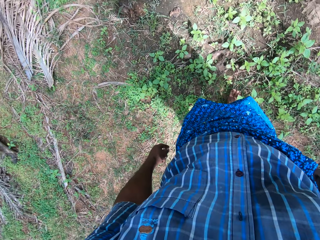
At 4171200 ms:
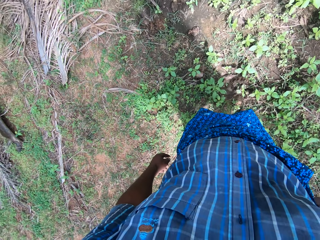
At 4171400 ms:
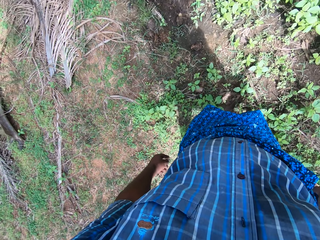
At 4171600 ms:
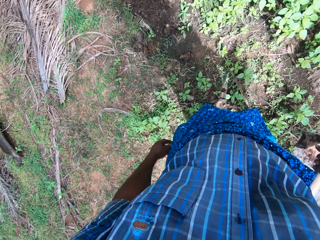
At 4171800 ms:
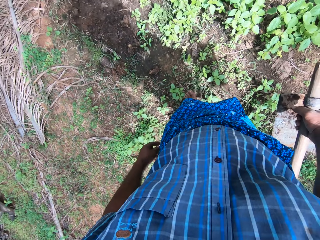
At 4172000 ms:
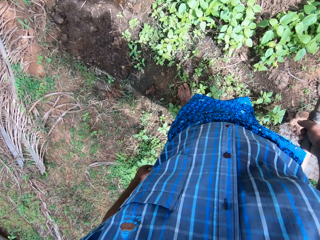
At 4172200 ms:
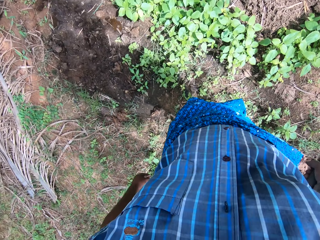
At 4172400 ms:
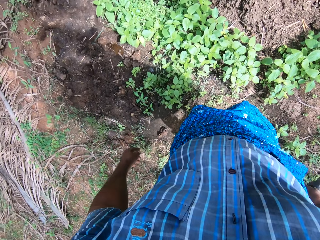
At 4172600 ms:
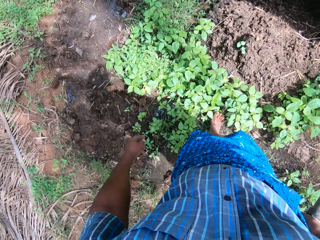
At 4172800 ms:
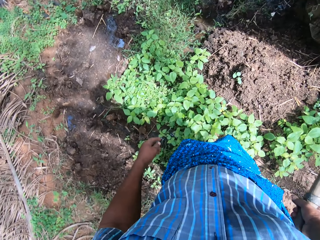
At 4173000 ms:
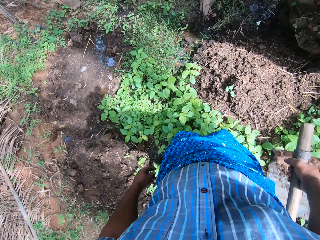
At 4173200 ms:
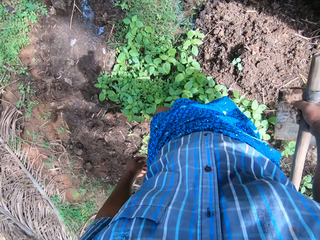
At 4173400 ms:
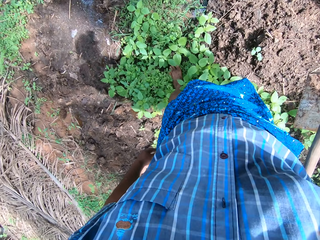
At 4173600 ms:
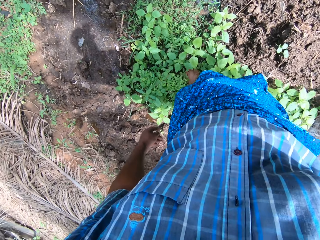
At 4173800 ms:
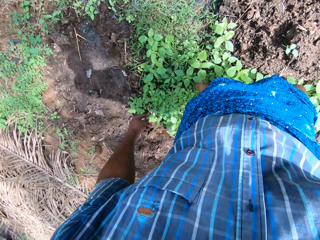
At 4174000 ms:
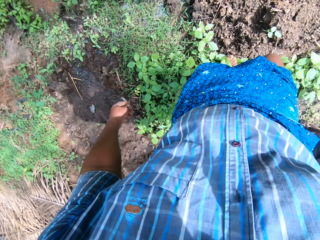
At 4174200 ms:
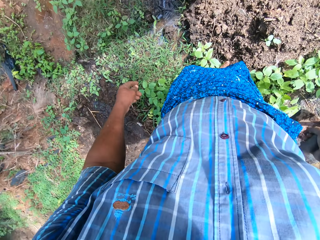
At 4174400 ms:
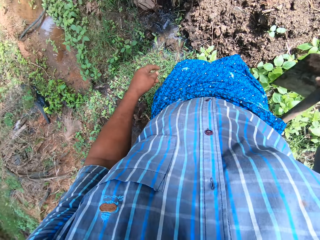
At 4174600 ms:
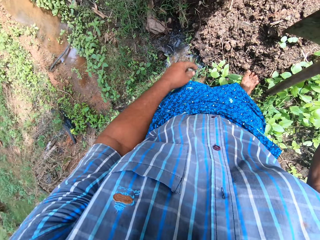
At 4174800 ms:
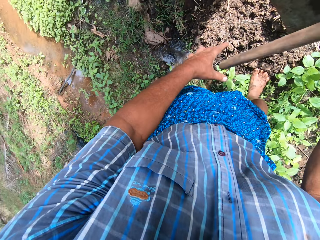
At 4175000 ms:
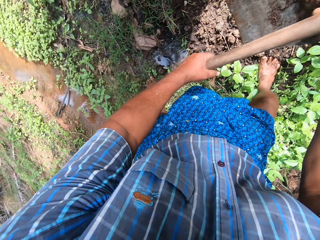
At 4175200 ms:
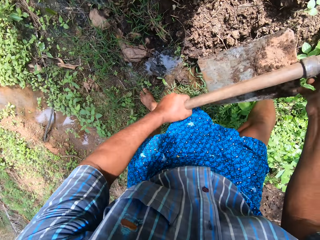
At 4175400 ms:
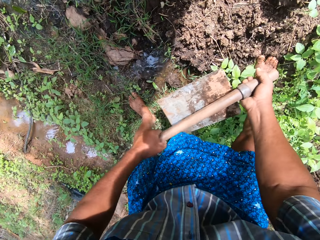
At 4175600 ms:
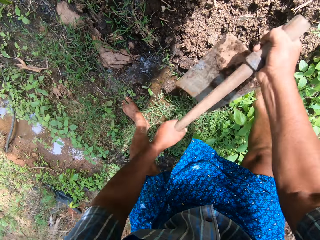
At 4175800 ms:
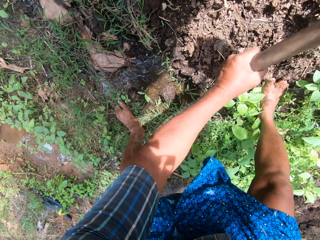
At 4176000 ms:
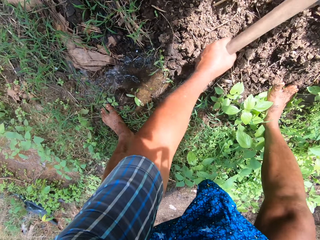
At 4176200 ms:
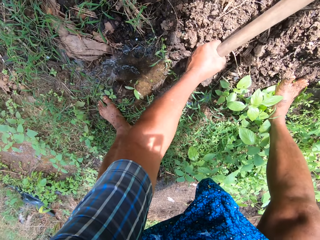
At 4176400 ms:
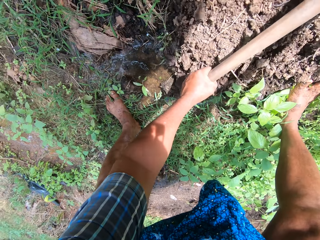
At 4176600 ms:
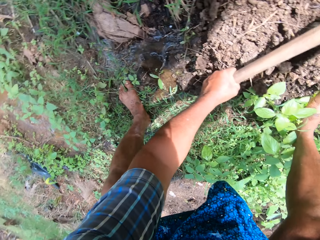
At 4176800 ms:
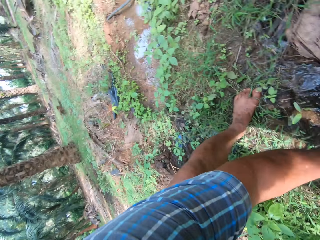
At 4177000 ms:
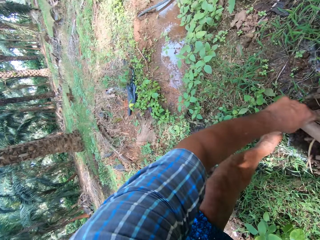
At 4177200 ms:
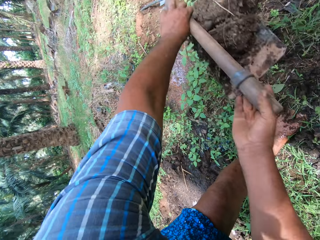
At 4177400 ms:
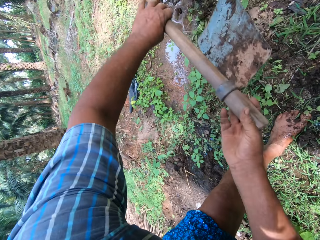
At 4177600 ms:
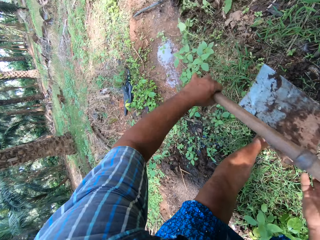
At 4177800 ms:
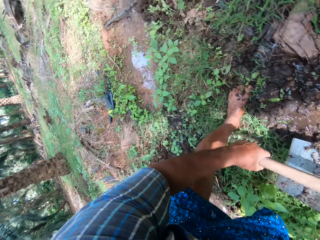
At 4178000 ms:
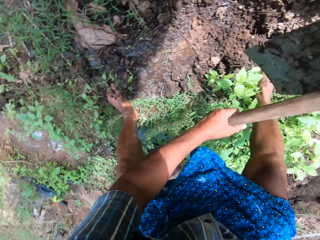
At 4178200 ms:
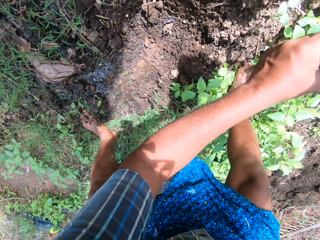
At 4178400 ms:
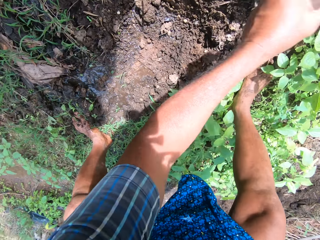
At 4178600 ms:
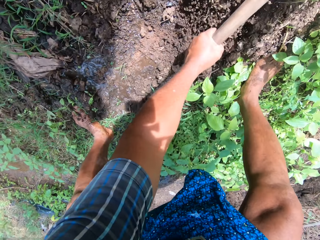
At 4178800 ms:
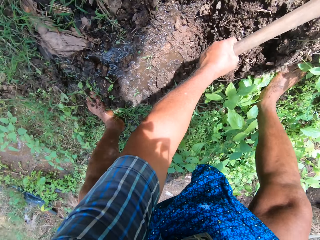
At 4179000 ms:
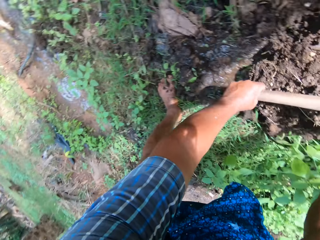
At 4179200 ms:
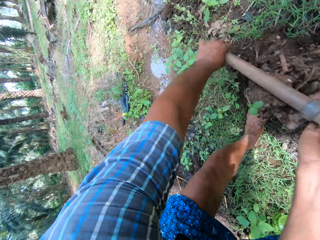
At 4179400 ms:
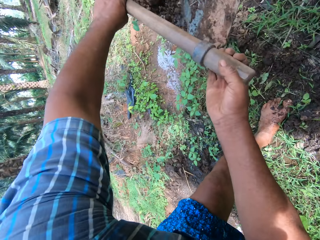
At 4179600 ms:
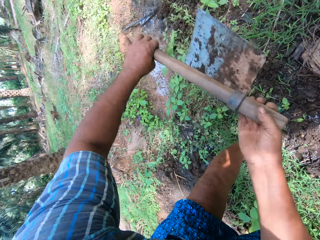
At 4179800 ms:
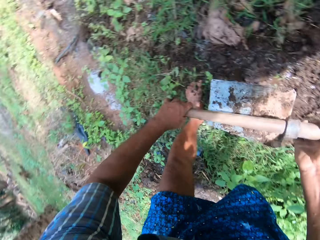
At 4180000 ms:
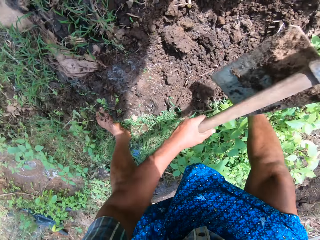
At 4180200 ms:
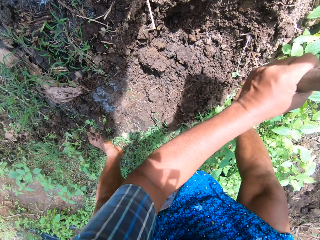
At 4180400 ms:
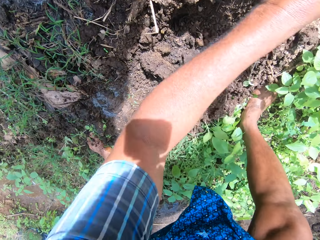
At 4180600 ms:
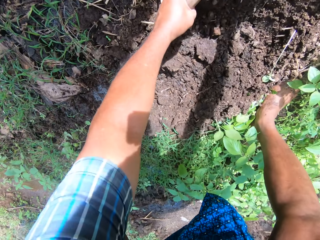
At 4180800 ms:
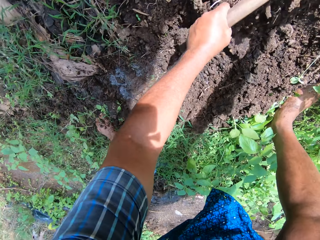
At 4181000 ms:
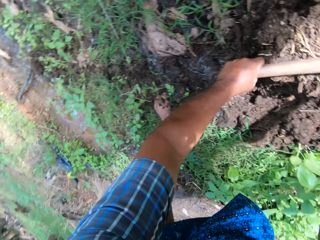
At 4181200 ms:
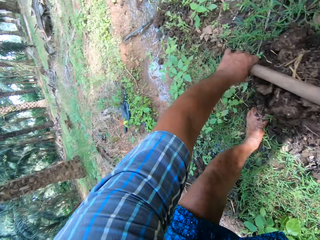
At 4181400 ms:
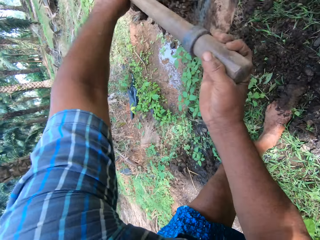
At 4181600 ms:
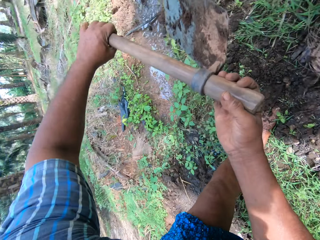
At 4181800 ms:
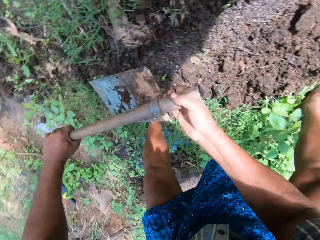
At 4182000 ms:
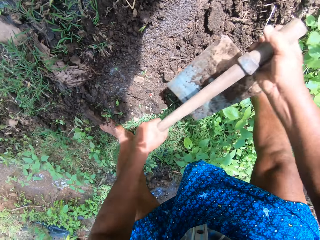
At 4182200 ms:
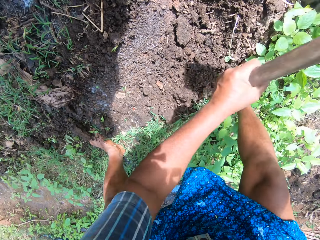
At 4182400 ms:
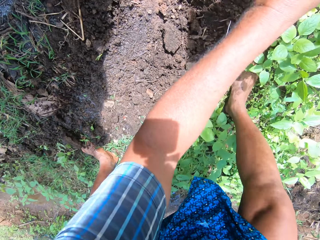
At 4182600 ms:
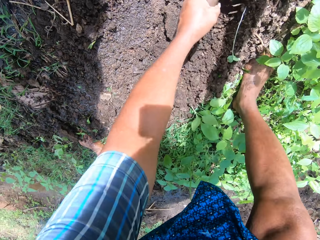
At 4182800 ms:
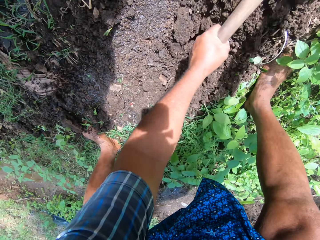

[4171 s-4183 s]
The camera wearer walks around the farm. He bends down. He removes mud from the farm. He digs the ground with the hoe in his hands.

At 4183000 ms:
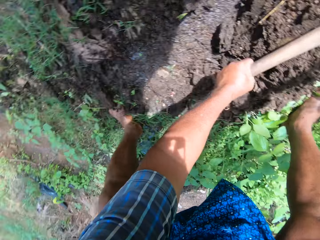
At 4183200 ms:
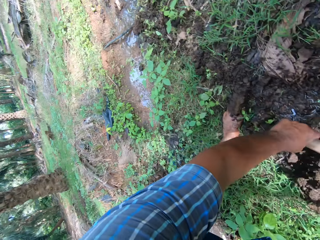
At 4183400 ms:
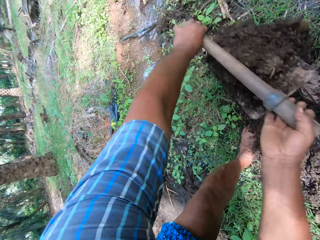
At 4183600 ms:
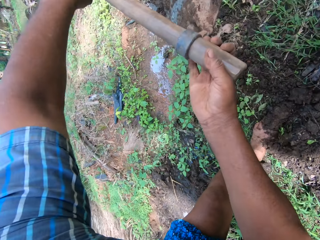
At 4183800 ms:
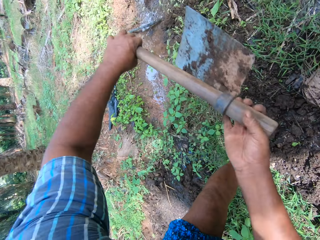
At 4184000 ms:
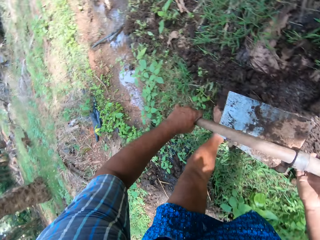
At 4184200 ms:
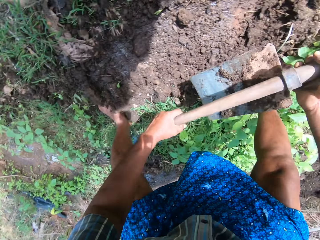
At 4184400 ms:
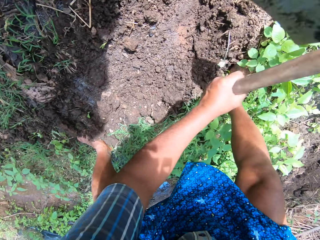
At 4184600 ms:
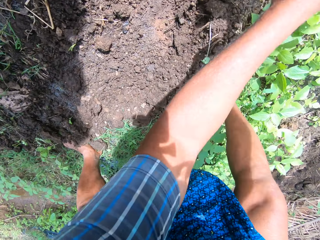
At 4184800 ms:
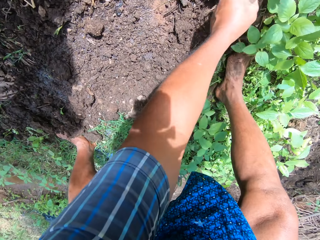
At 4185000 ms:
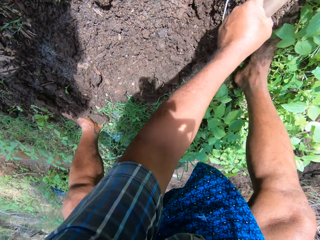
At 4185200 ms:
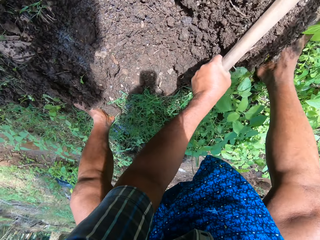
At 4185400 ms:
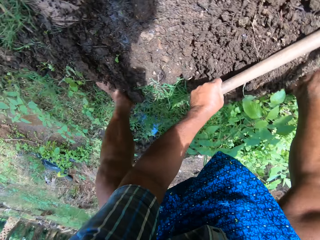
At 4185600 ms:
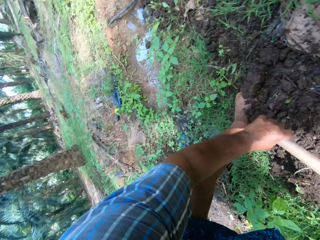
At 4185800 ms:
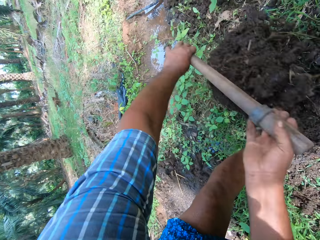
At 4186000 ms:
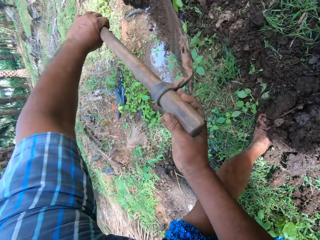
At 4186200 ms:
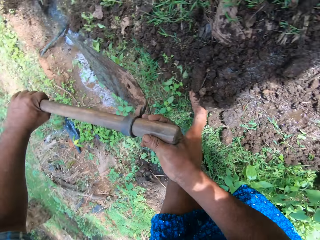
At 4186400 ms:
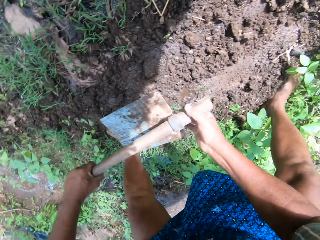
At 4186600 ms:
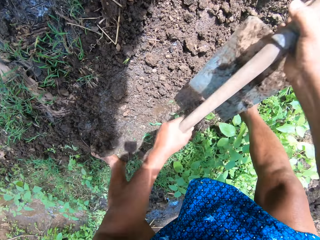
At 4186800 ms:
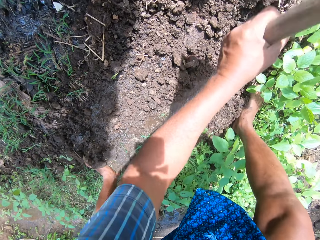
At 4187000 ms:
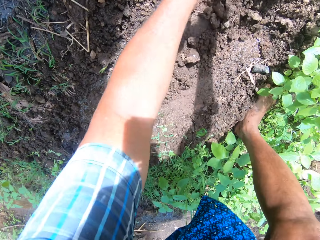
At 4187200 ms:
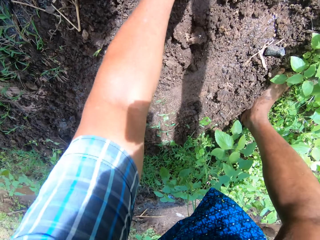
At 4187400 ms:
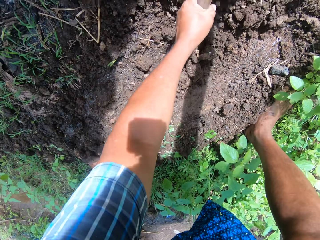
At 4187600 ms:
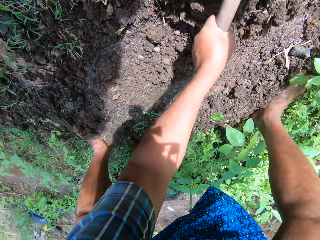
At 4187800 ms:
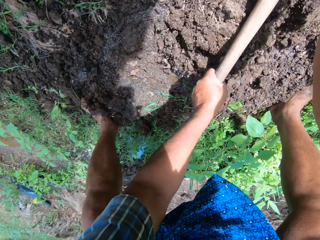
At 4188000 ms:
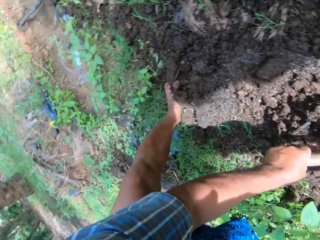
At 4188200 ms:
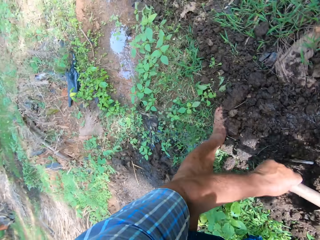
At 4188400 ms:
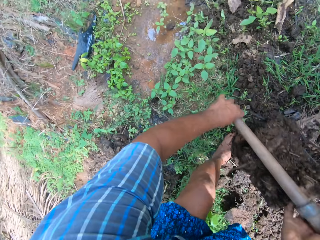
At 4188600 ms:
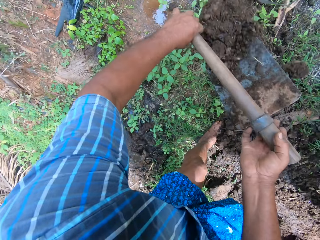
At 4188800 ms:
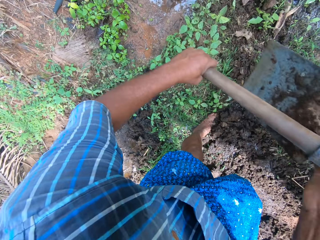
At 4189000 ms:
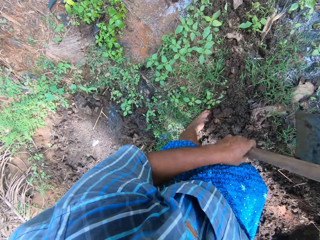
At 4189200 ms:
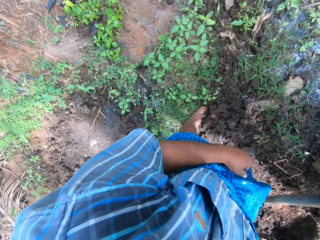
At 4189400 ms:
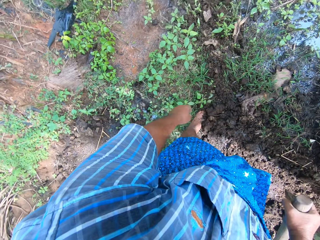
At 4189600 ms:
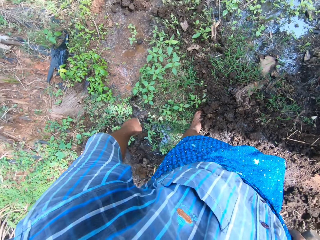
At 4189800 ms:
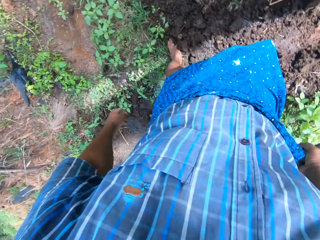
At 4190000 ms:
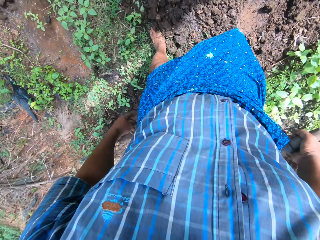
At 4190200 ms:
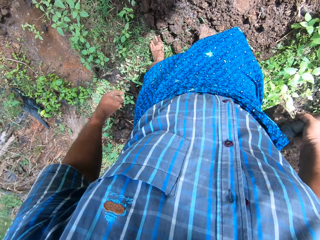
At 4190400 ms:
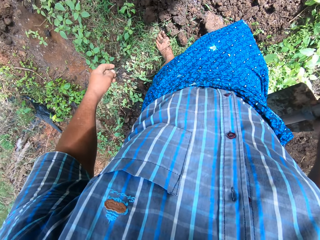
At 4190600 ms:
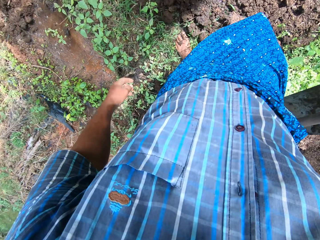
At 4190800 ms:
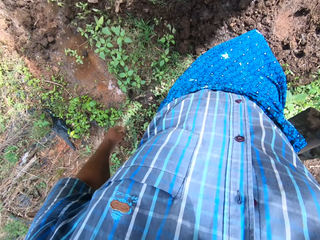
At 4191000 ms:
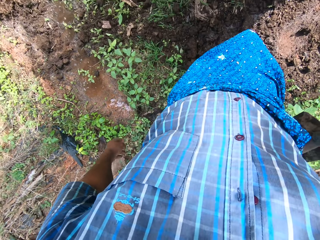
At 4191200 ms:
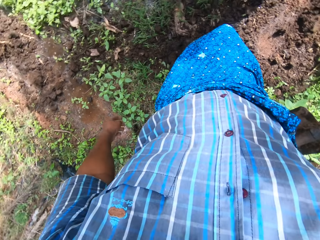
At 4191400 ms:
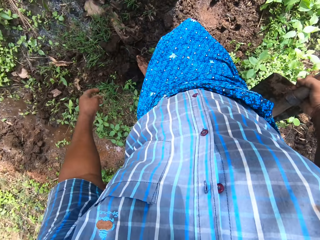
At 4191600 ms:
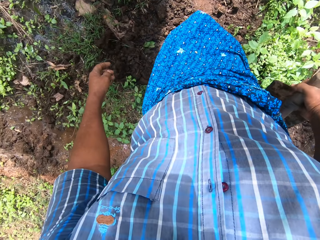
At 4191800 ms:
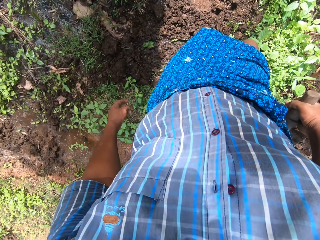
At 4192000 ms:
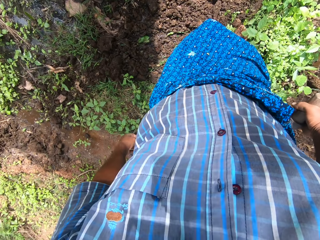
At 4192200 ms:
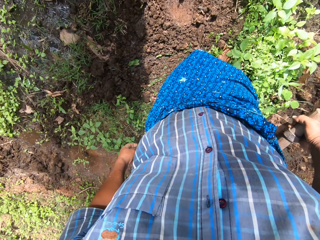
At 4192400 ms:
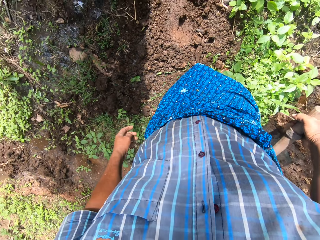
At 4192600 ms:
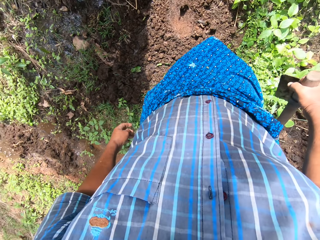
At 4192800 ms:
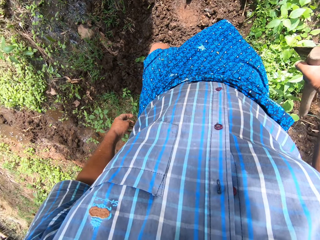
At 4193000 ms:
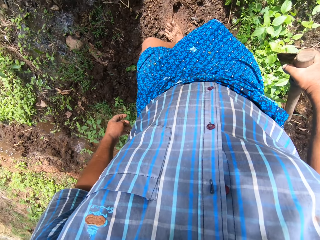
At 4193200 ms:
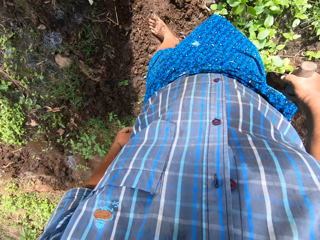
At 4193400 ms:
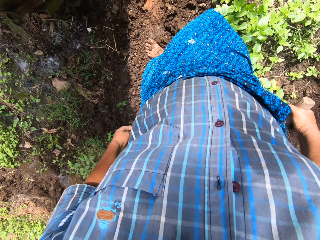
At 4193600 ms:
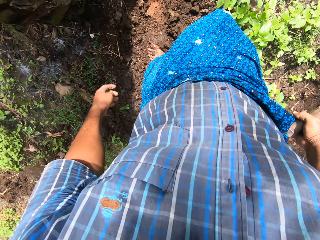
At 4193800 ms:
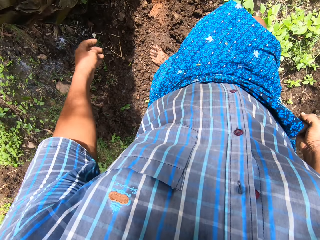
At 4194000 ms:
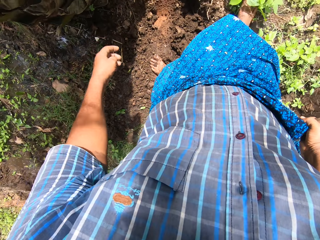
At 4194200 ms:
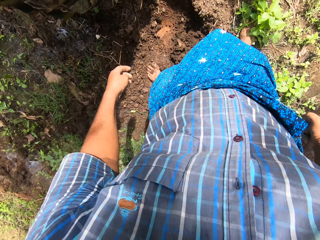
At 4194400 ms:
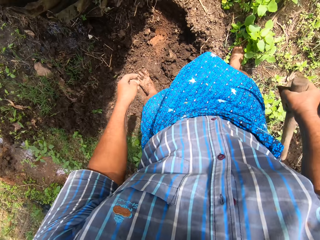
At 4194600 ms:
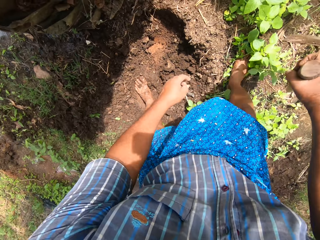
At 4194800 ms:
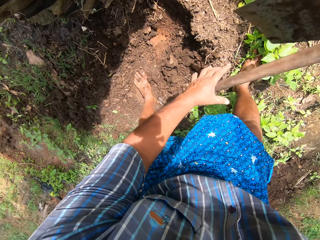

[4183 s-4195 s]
The camera wearer stands up. He looks around the farm. He walks around the farm. He moves the soil on the ground with his legs.
